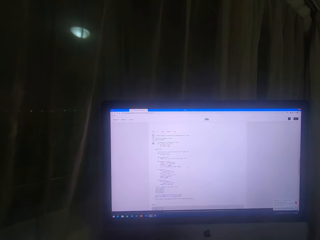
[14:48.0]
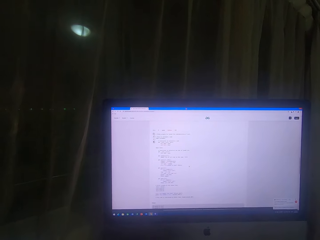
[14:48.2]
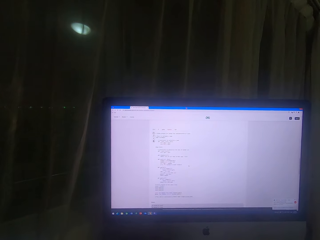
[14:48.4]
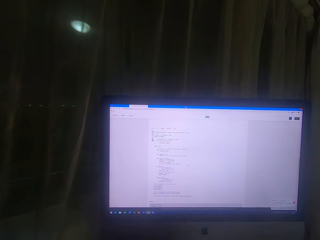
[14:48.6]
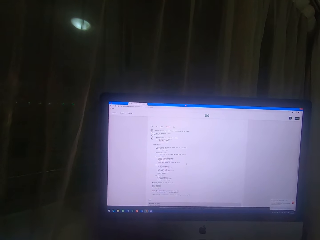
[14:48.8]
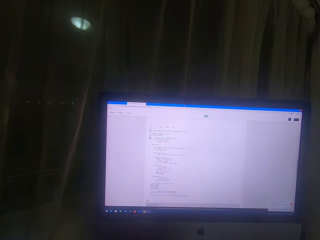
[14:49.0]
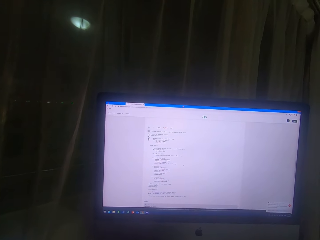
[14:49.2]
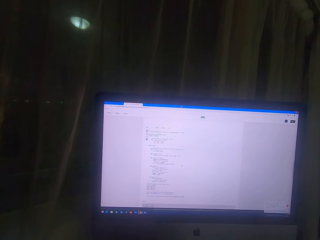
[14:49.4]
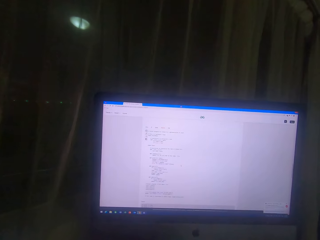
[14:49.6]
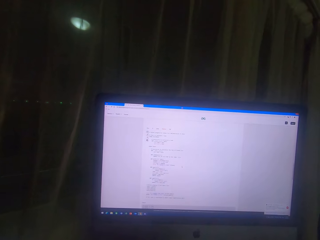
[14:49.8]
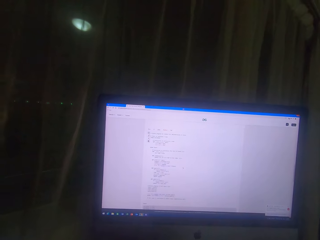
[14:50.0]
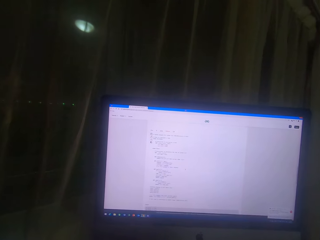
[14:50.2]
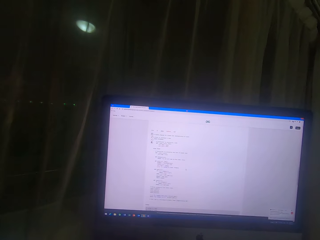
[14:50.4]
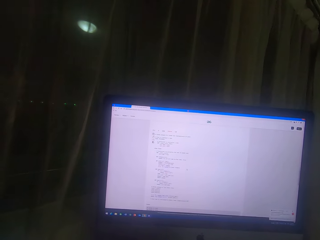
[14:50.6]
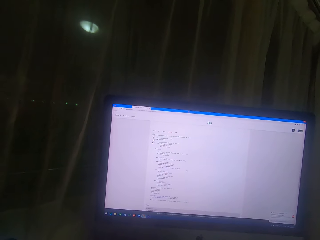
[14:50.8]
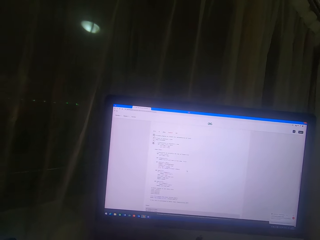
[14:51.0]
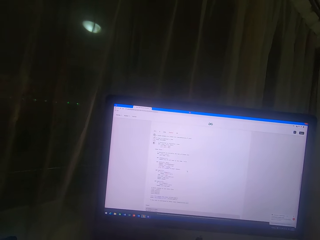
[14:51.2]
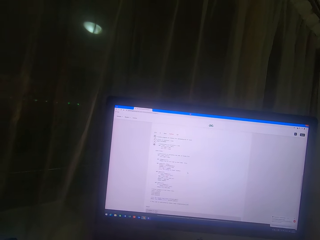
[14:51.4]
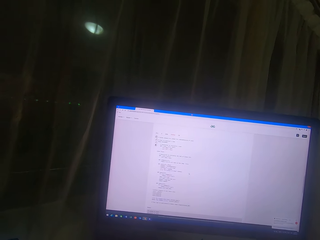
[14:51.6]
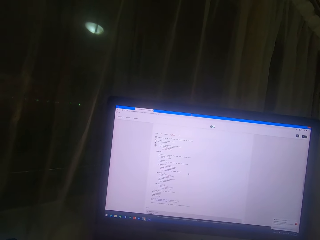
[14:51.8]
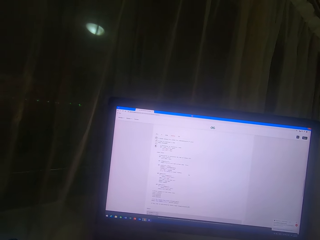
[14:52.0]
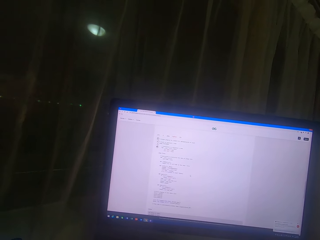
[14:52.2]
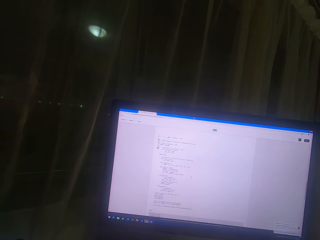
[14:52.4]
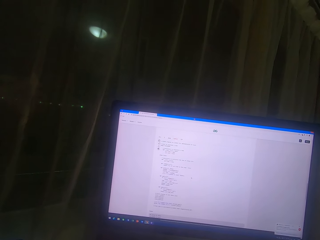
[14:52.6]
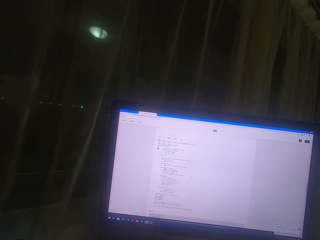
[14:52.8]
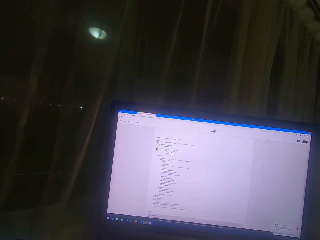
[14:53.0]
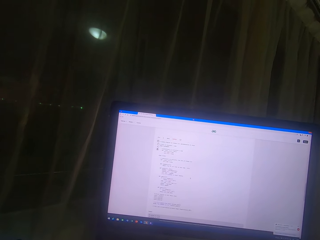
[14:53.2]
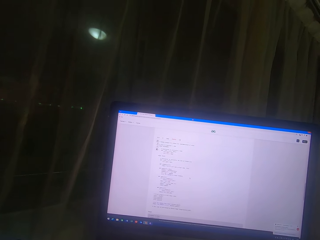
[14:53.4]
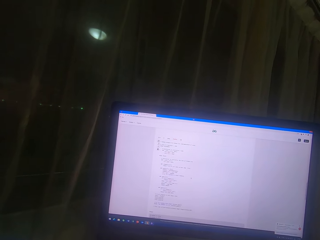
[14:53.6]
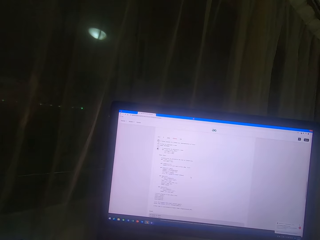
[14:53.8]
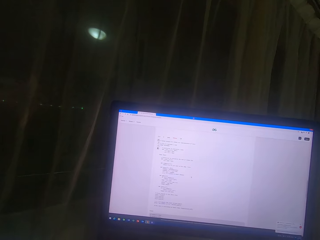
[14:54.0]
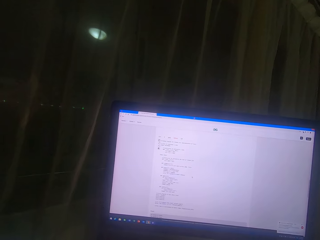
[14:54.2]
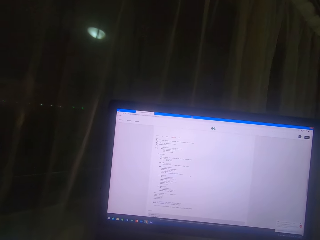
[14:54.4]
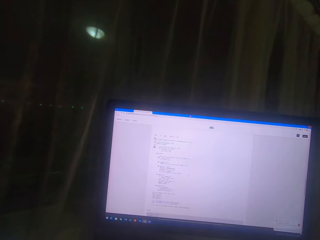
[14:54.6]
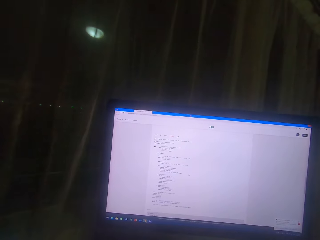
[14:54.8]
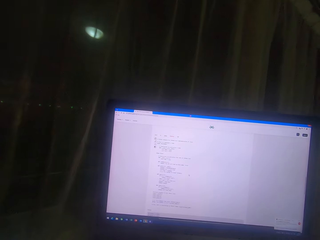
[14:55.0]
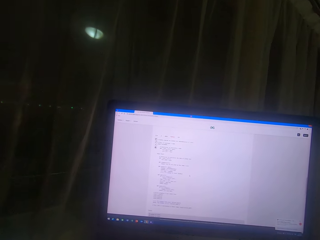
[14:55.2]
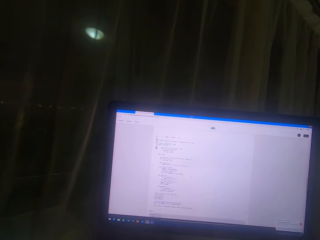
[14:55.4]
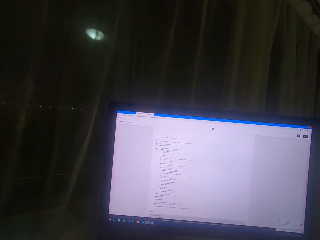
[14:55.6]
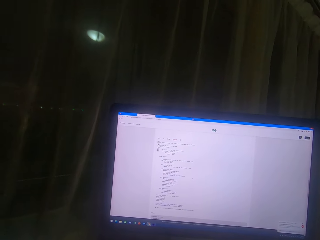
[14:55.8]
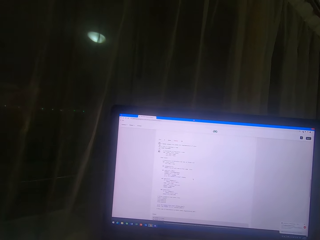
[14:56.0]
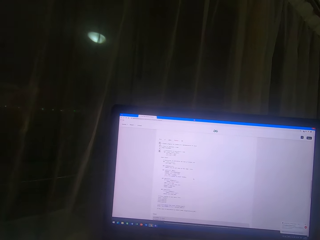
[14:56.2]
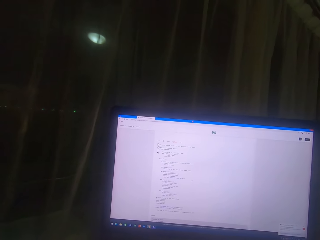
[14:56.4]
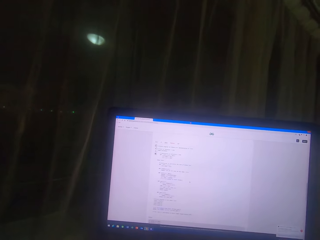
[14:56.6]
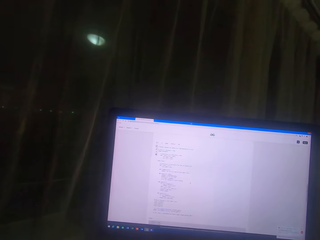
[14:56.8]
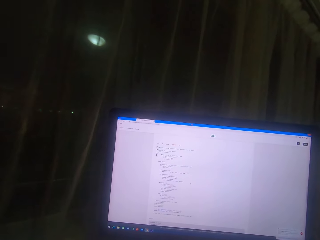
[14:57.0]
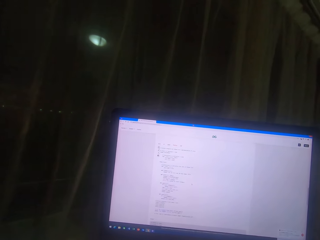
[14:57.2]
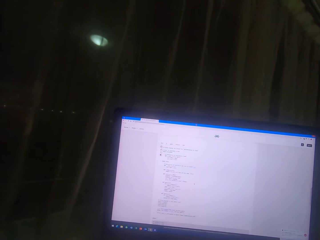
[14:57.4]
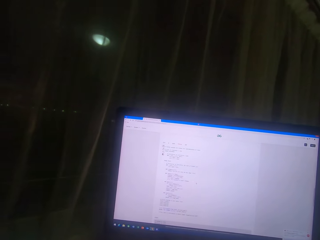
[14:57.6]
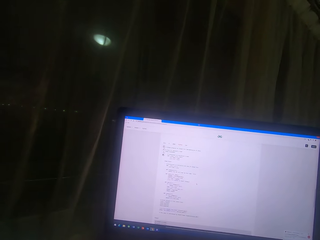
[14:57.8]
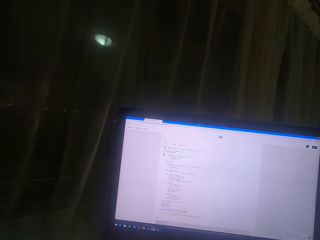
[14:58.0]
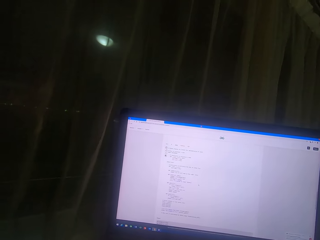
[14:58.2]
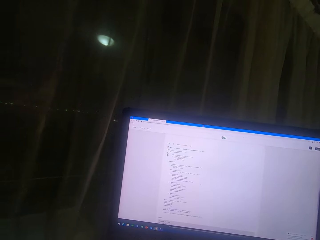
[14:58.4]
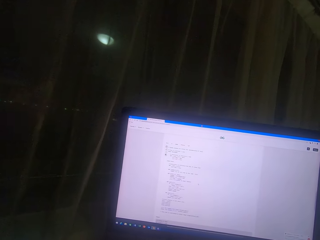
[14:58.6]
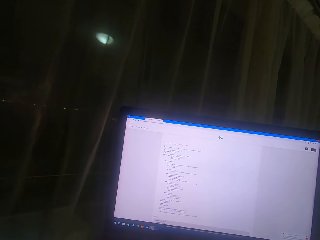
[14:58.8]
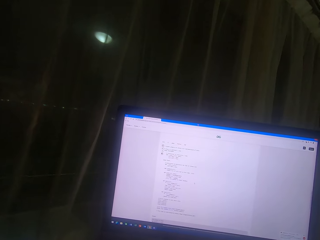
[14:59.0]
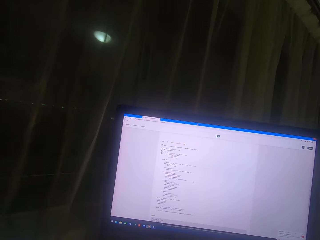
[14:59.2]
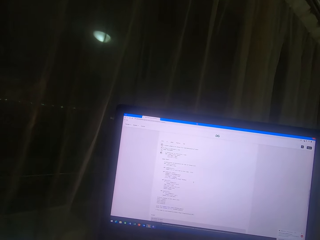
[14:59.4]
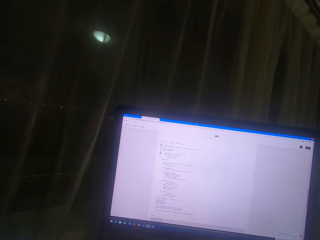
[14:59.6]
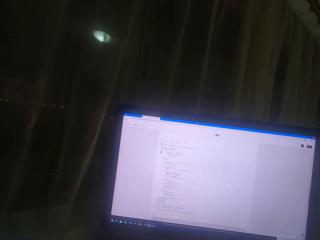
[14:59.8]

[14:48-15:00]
The camera wearer reads on the desktop screen.

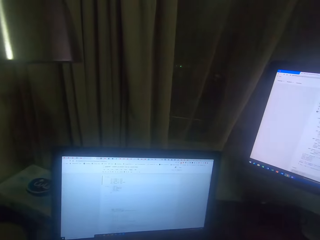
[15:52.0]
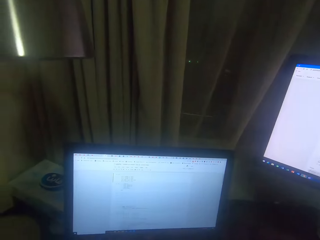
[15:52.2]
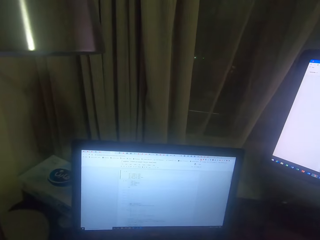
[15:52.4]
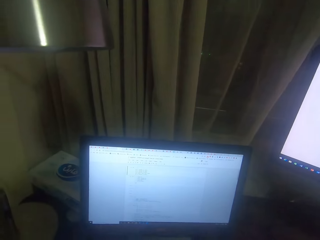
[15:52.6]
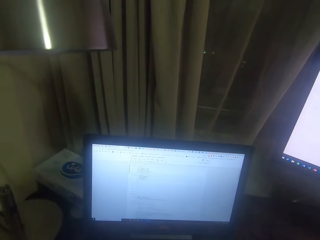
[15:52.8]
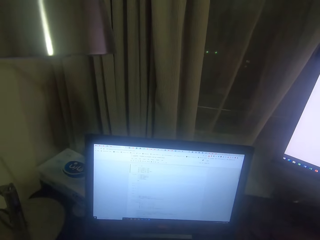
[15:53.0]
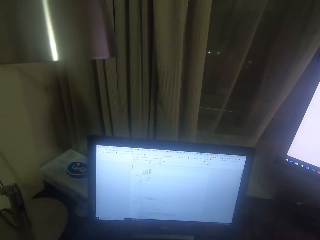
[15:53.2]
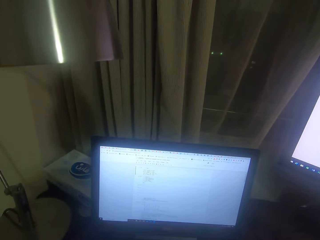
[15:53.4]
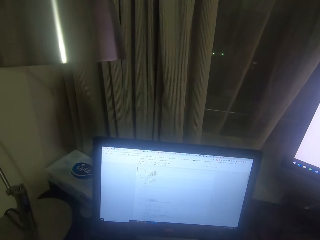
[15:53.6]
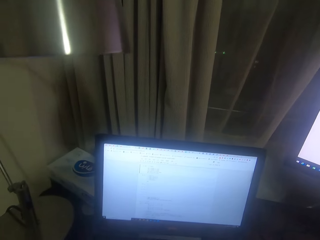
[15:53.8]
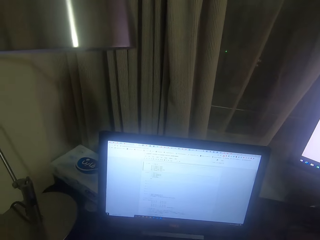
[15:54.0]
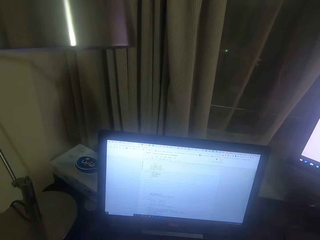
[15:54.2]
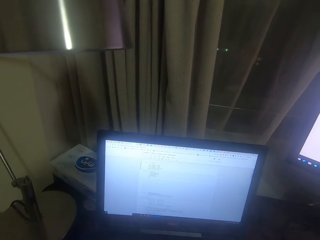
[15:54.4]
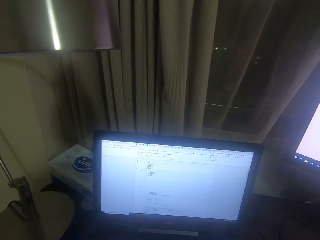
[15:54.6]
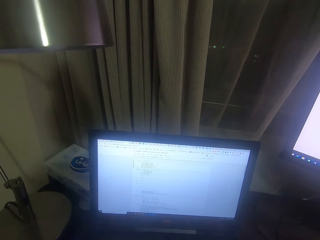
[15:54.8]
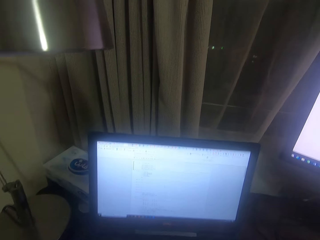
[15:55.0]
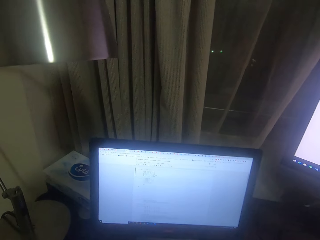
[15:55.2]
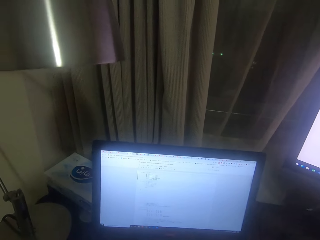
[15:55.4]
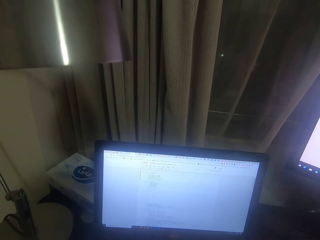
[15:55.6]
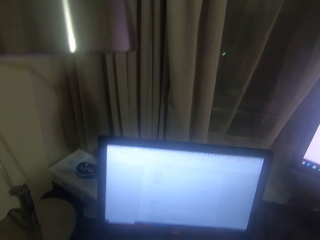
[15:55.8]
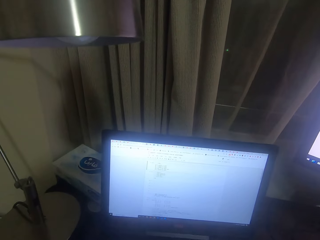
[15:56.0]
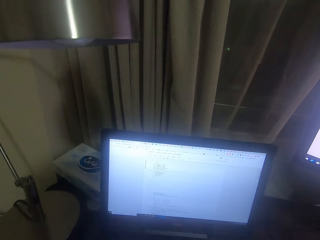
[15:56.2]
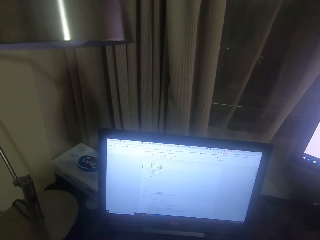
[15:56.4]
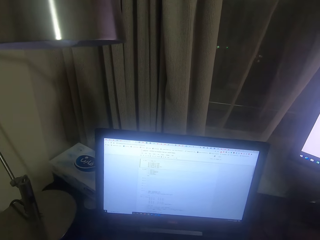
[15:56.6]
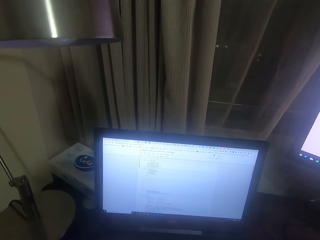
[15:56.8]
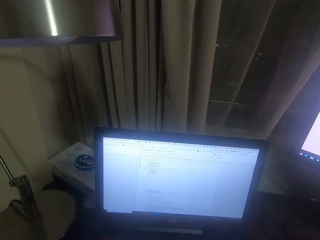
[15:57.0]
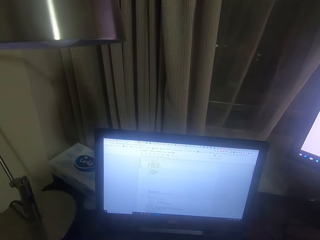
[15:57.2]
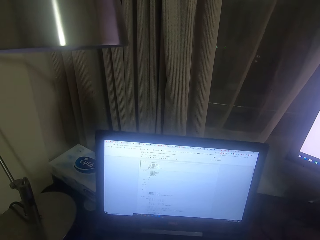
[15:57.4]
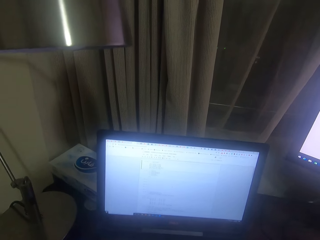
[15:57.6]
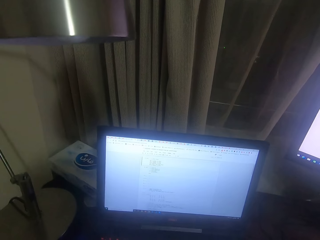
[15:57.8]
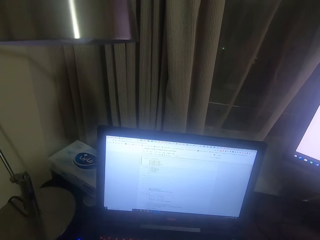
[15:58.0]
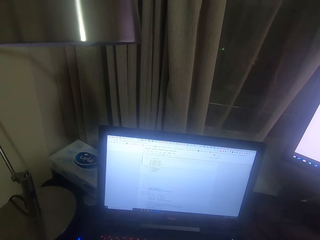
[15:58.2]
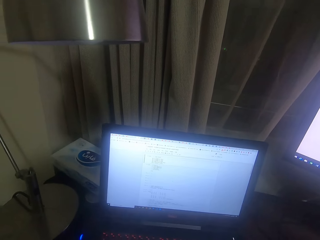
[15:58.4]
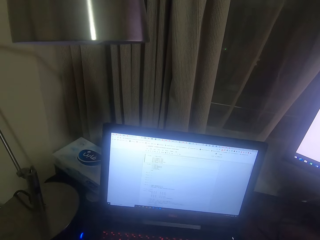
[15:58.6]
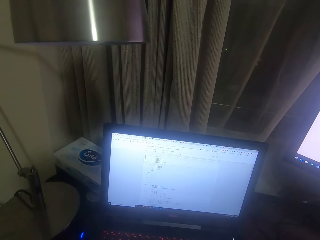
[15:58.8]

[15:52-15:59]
The camera wearer operates the laptop.

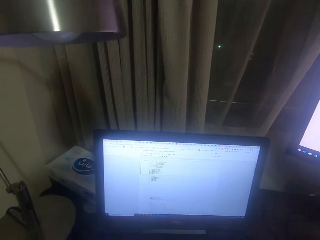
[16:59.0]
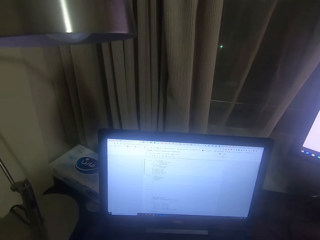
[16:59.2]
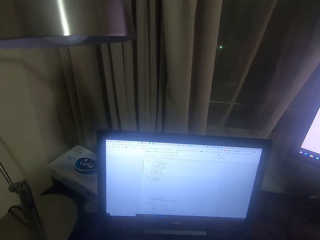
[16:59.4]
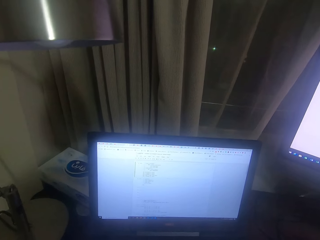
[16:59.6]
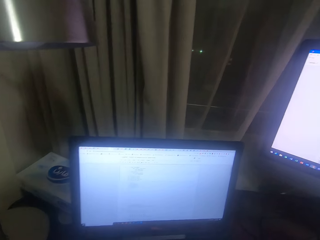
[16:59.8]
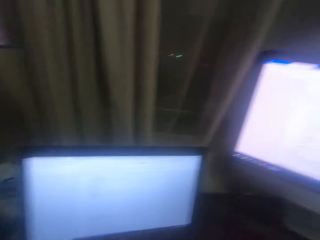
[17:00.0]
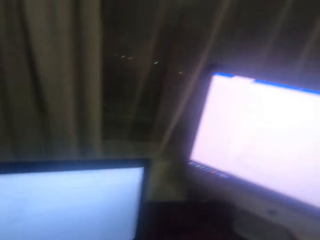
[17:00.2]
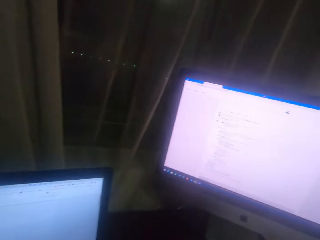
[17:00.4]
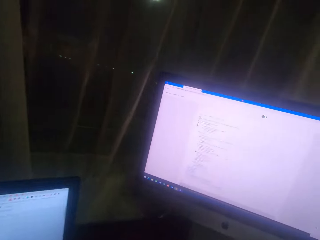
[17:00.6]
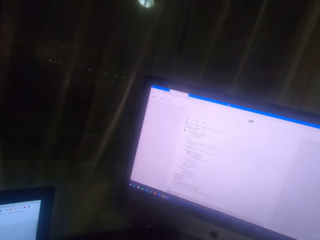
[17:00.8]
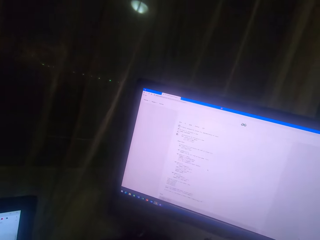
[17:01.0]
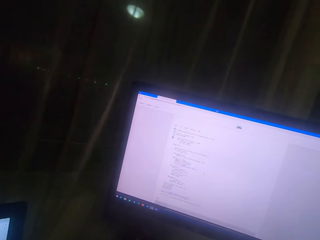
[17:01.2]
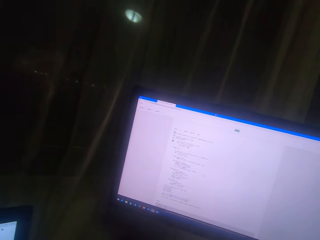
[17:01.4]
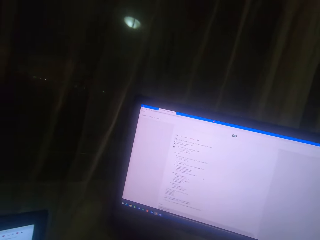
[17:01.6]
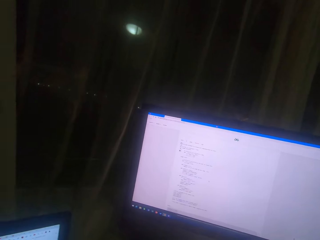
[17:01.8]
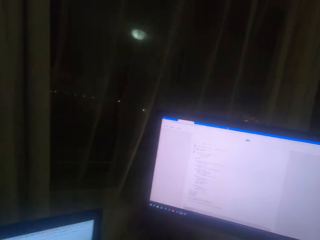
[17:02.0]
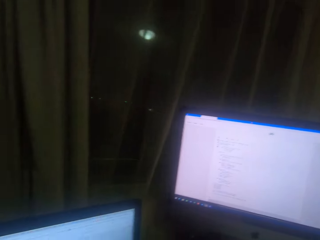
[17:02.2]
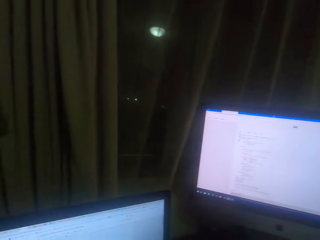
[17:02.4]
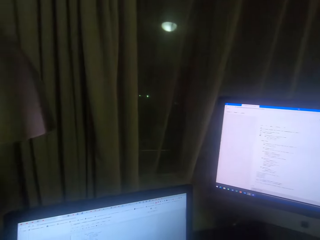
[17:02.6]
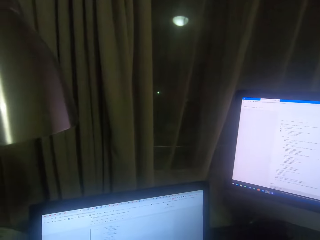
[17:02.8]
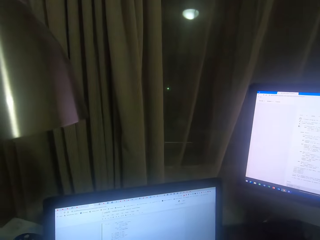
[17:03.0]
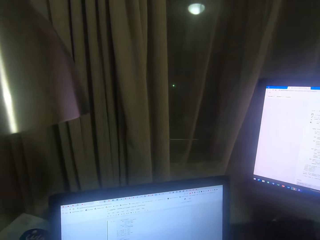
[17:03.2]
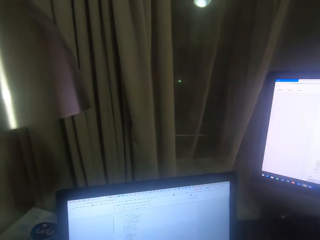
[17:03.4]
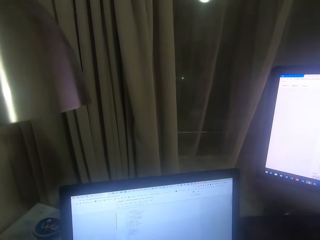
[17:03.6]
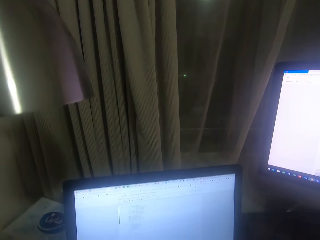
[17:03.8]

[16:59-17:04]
The camera wearer checks the desktop. They operate the laptop.
